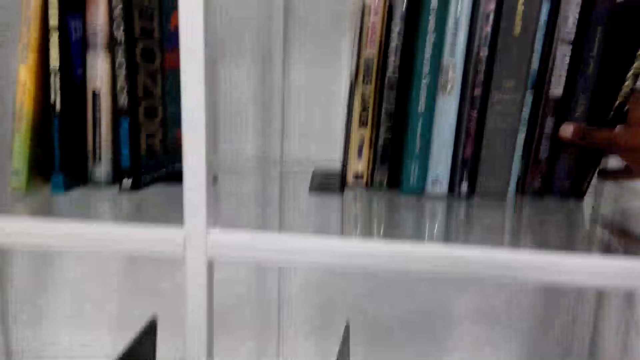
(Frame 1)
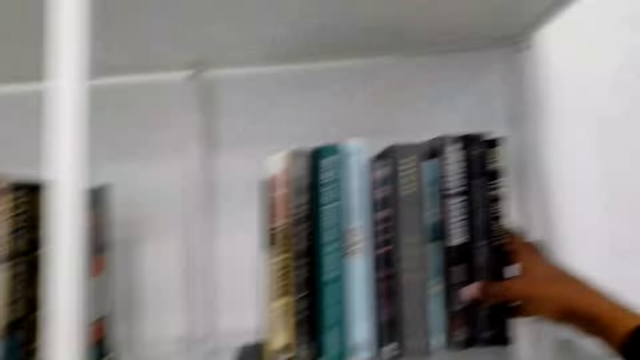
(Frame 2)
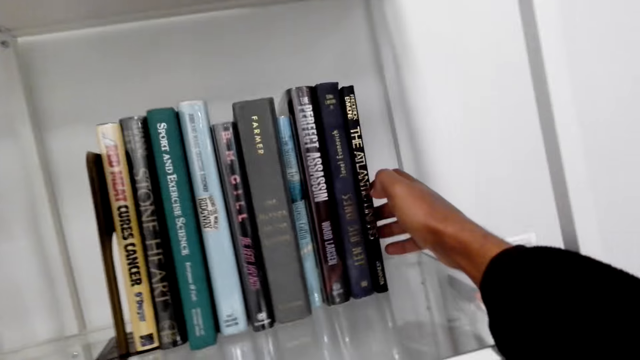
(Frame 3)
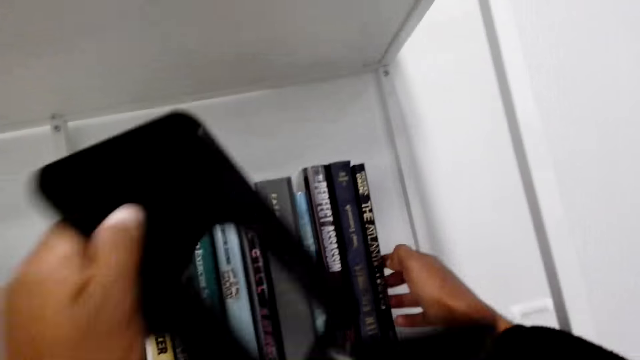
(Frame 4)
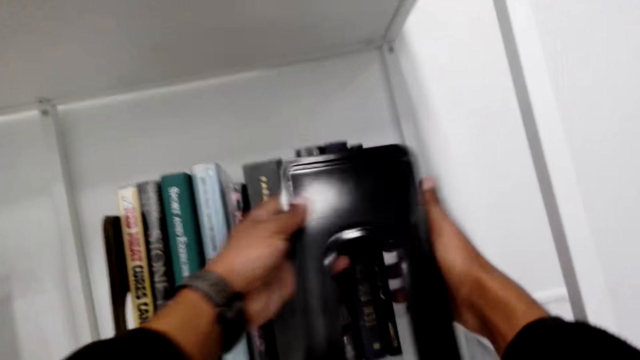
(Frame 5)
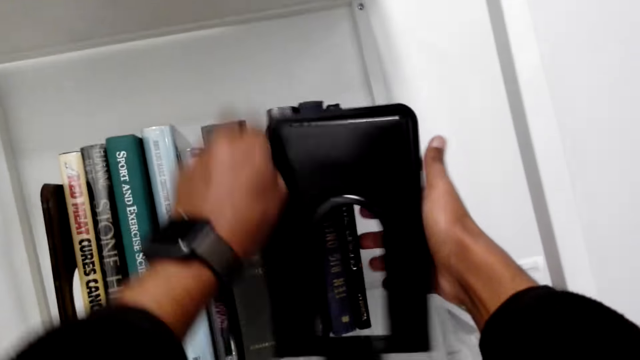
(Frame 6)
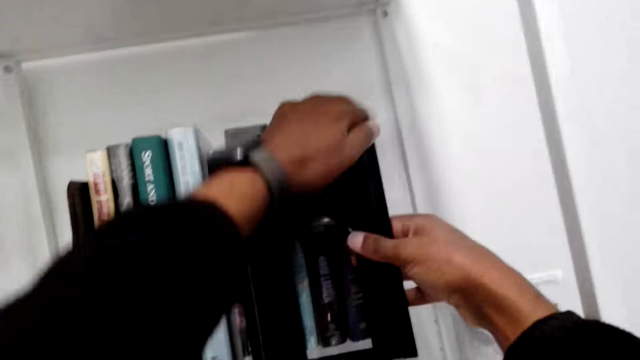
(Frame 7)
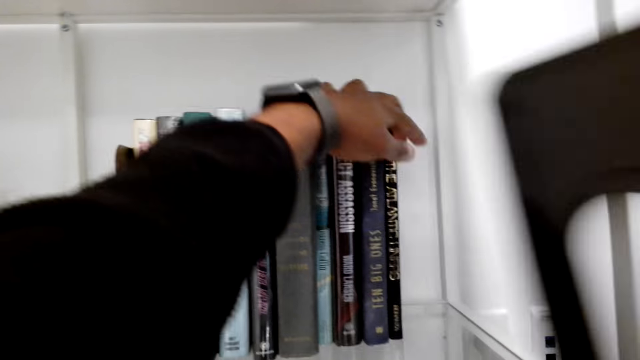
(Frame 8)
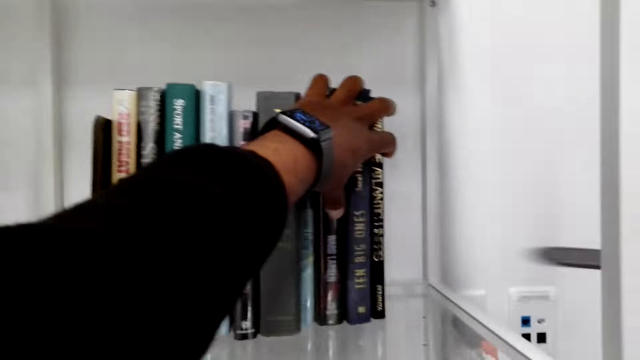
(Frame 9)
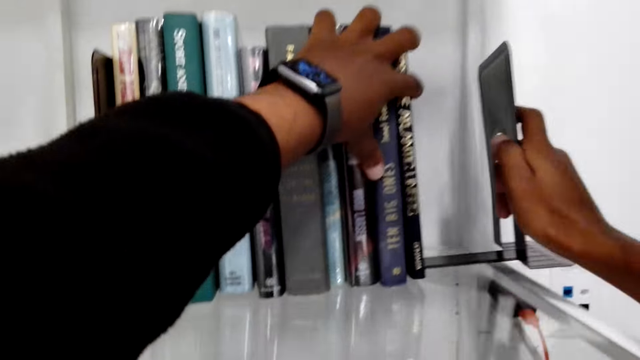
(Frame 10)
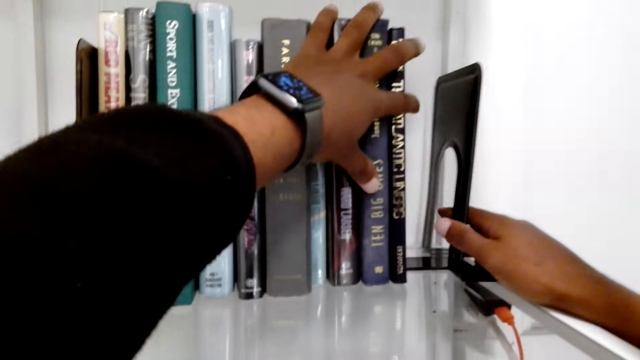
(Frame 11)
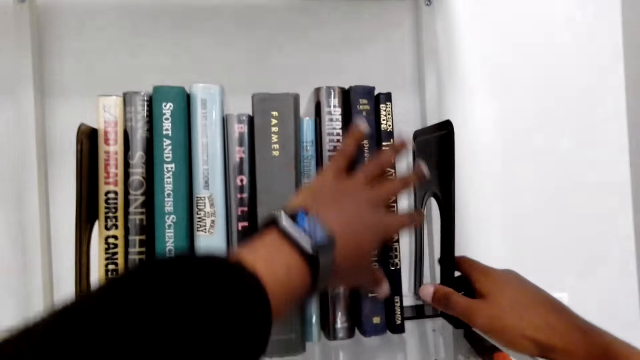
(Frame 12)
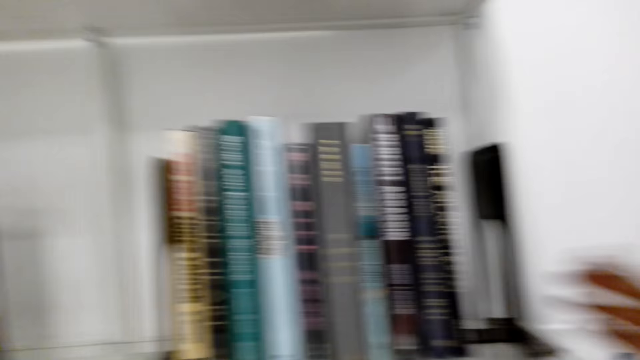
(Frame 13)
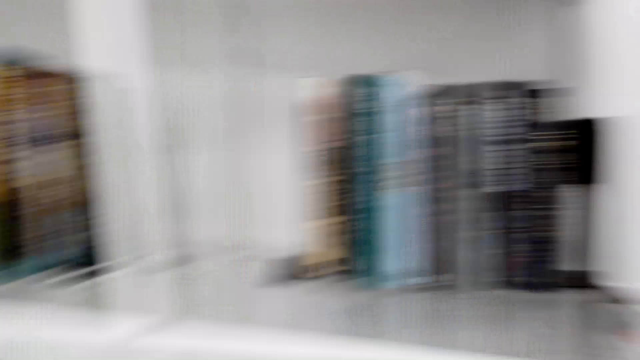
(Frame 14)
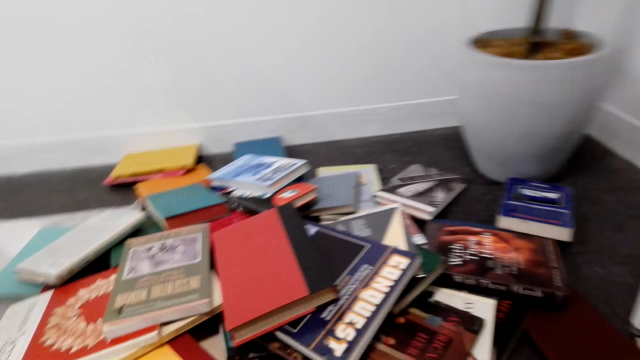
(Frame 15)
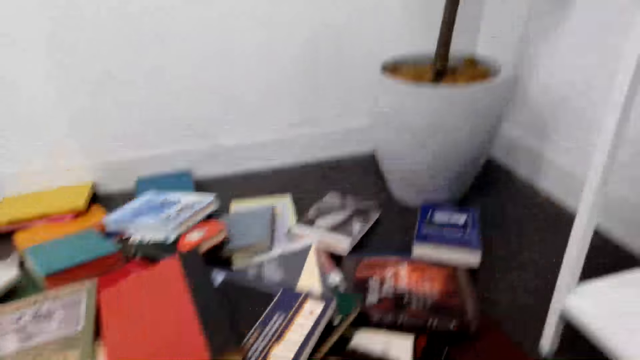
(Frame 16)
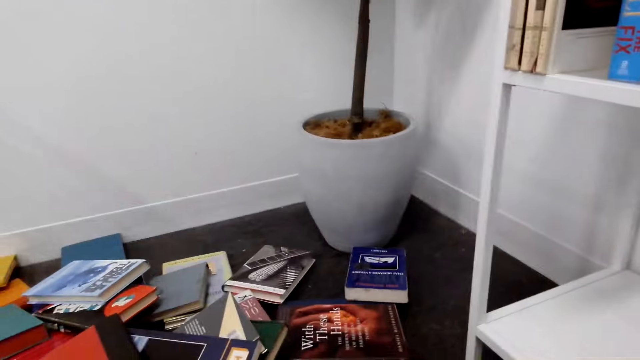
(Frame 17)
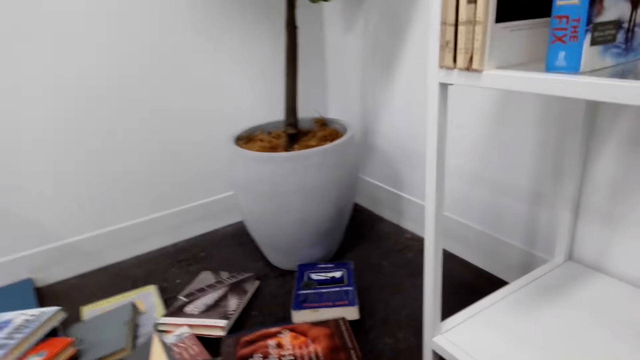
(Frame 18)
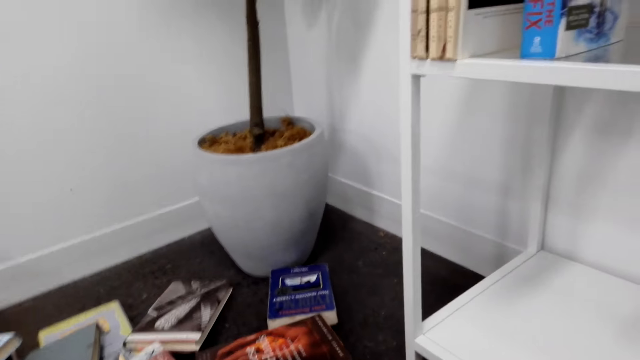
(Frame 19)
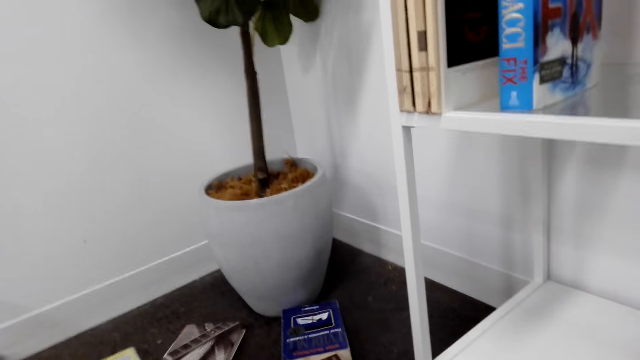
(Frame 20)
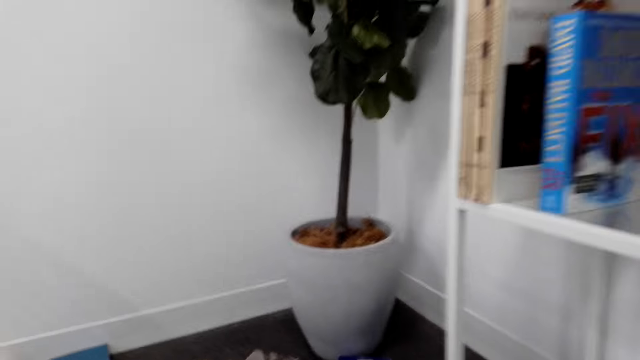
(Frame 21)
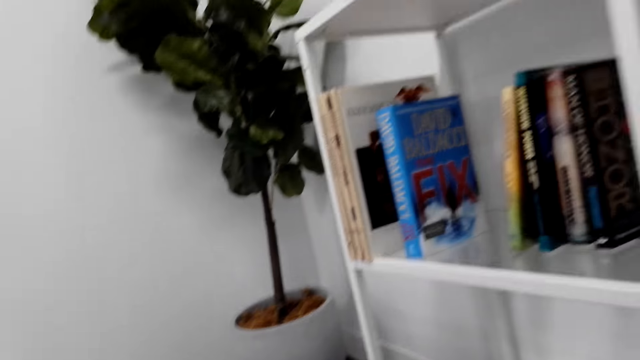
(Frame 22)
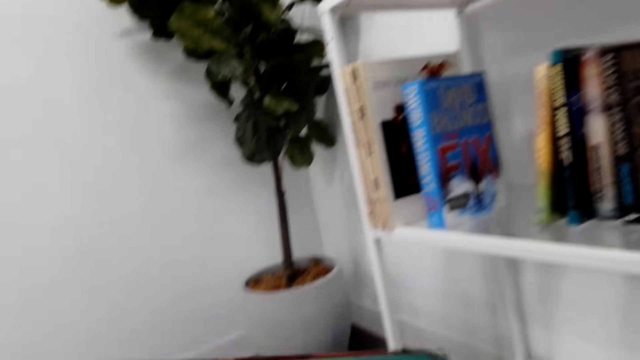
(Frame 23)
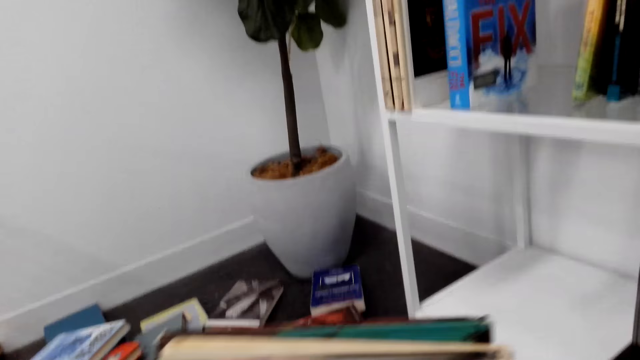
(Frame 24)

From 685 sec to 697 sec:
The camera wearer picks up the shelf bracket. They arrange the shelf bracket on the shelf. They put a metal on the shelf to hold the books. They pick up a book from the floor.

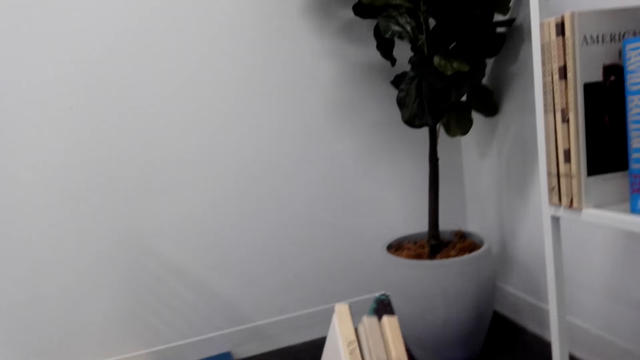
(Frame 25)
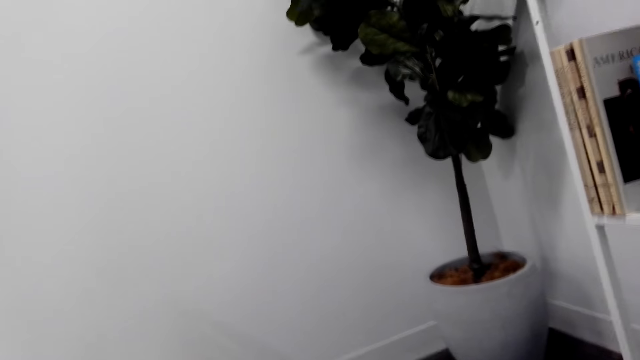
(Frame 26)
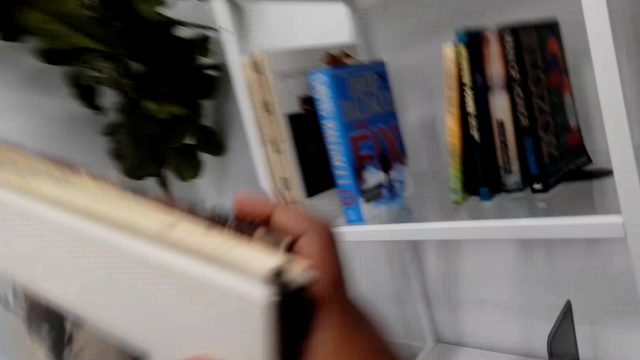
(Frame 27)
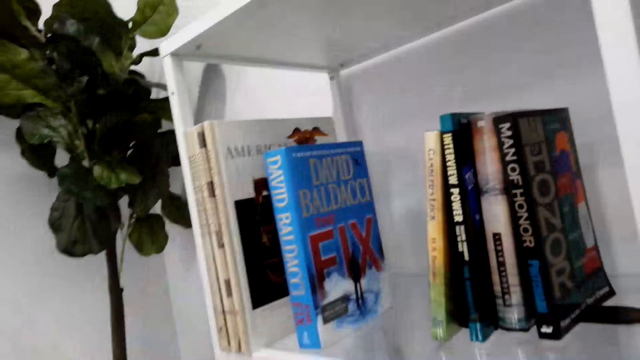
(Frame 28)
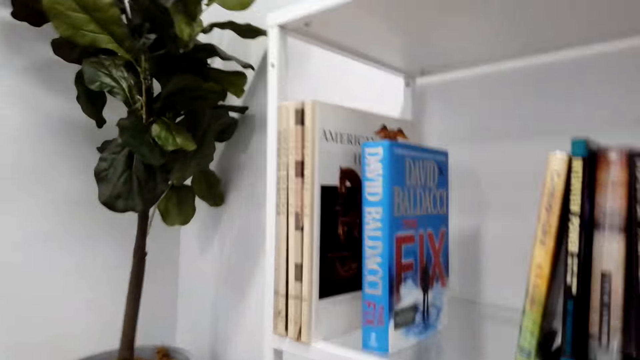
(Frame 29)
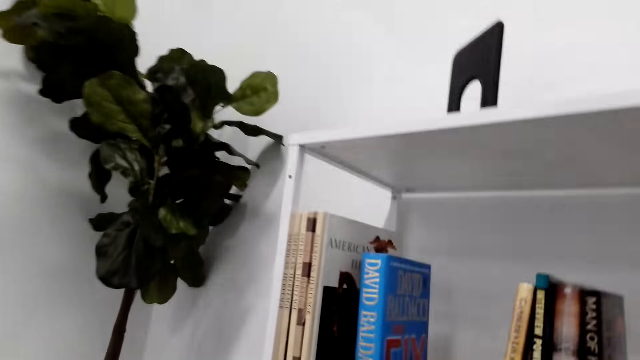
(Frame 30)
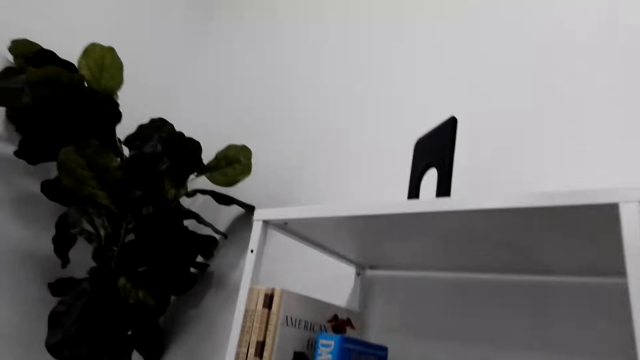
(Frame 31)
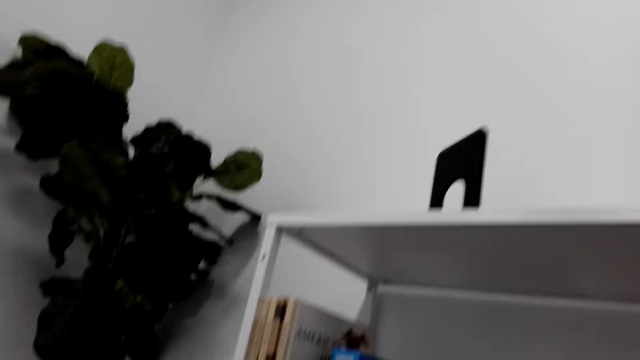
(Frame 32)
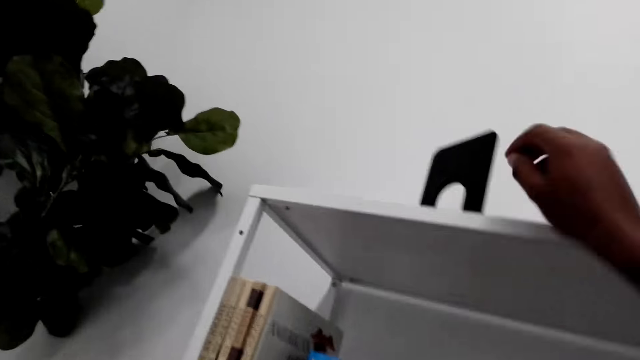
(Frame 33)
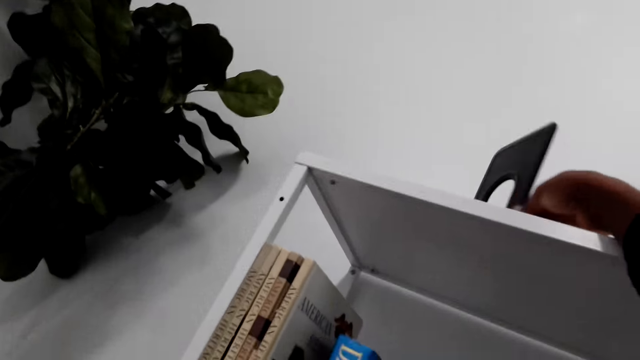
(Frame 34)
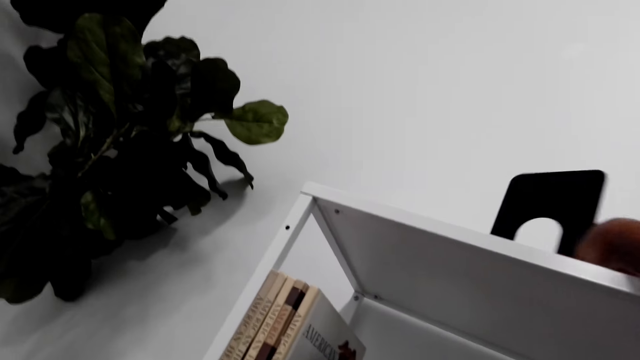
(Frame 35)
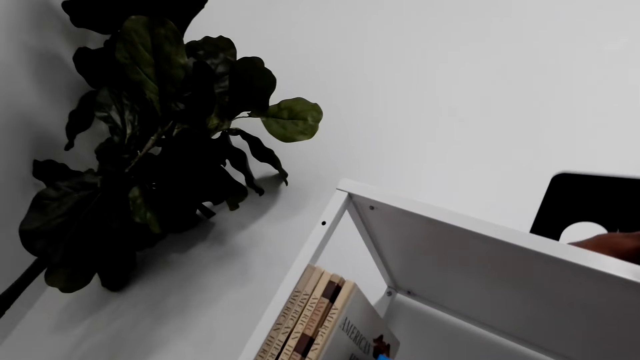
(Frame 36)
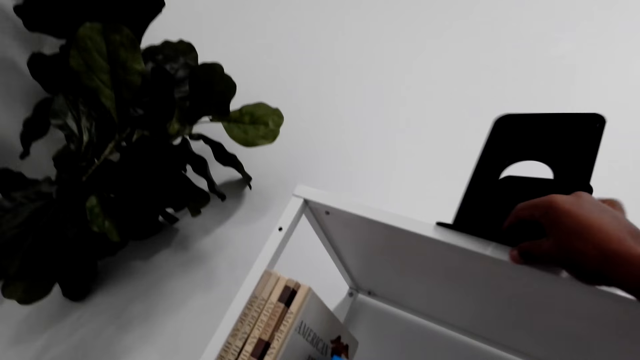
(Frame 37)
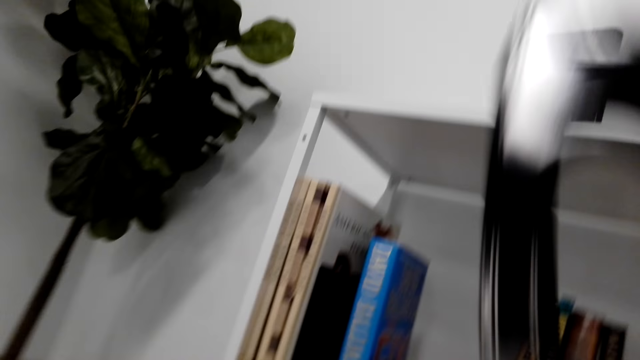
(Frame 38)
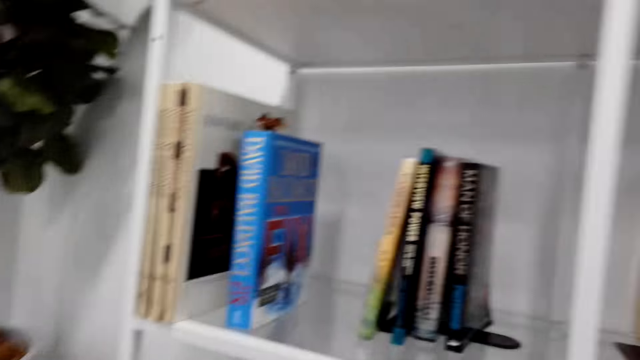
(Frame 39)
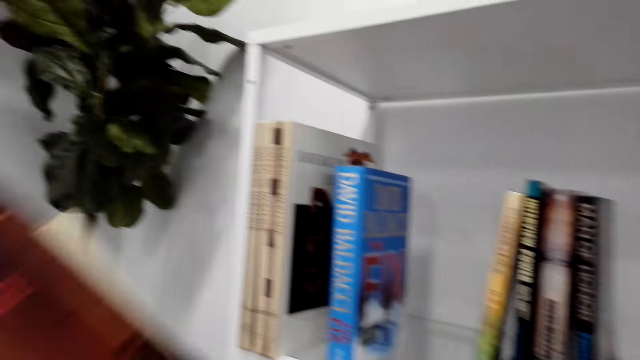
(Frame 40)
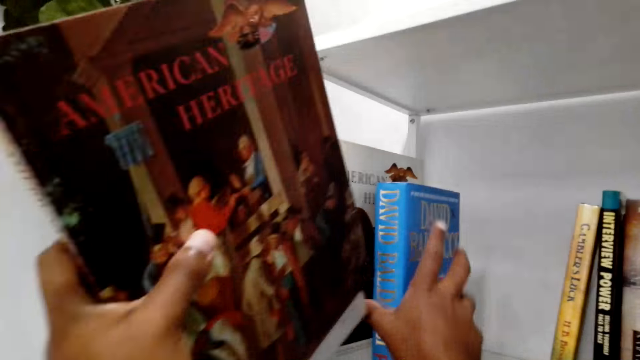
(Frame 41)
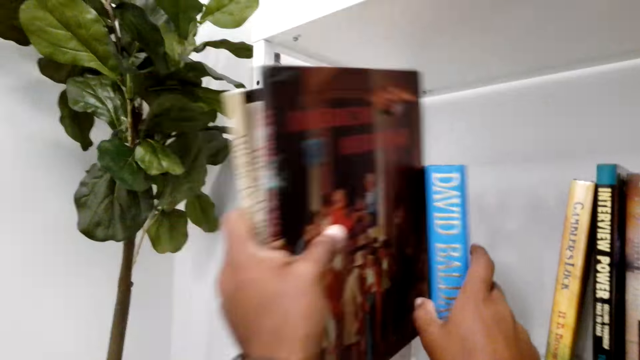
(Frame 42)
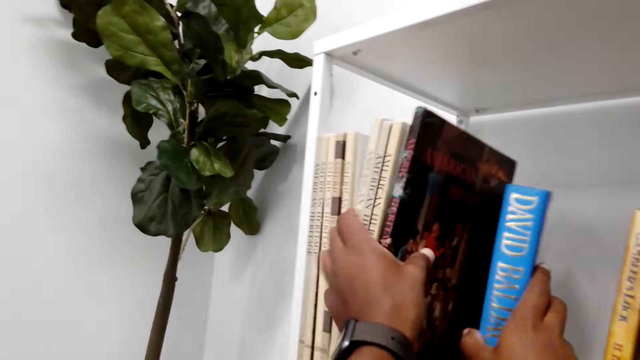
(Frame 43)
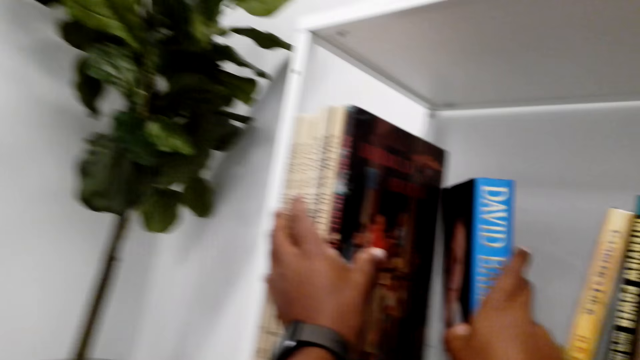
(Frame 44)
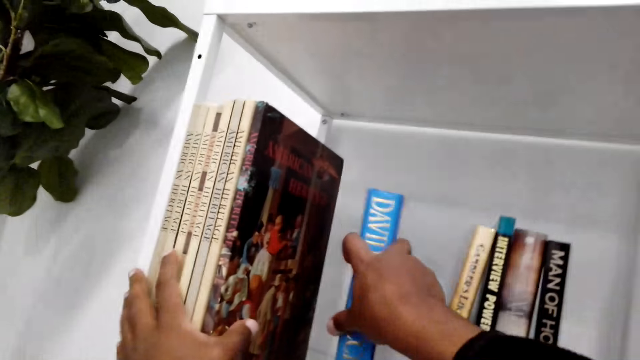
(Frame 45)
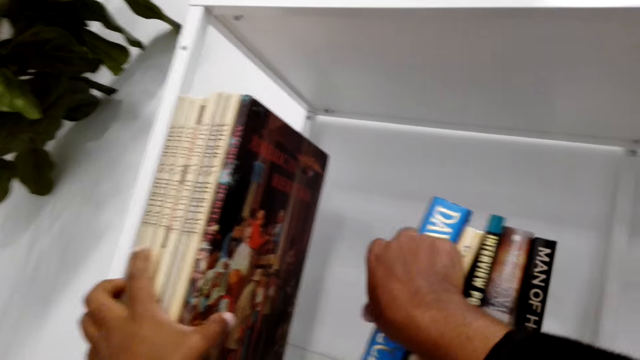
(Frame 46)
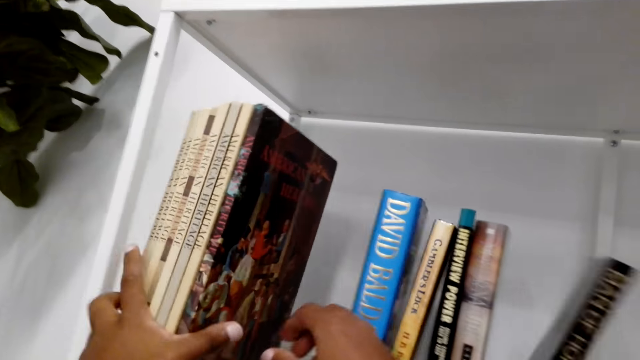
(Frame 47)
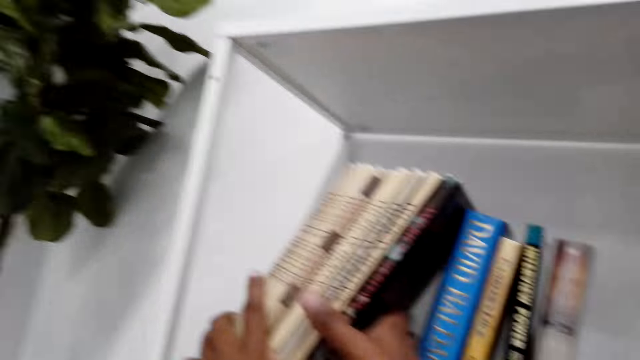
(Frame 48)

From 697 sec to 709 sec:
The camera wearer takes the book. They take the metal or shelf bracket from the top of the shelf. They arrange the shelf bracket on the shelf. They put the book on the shelf.
